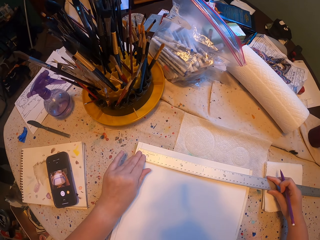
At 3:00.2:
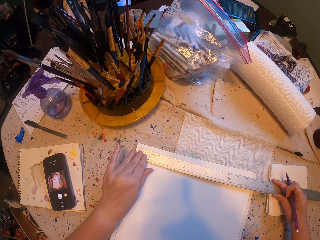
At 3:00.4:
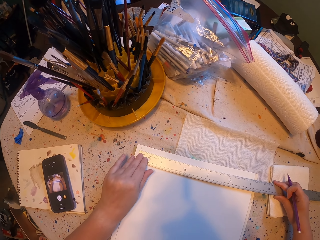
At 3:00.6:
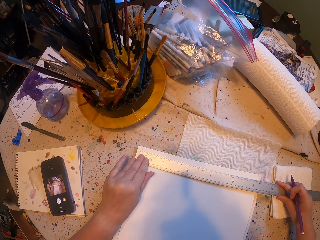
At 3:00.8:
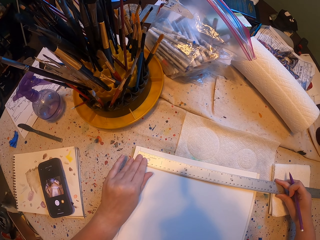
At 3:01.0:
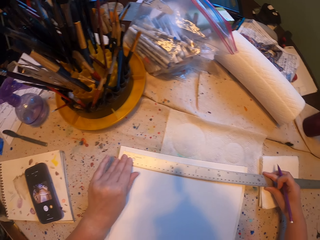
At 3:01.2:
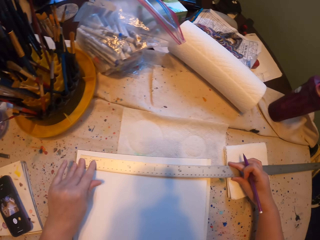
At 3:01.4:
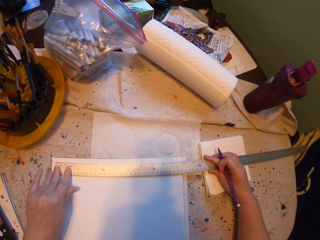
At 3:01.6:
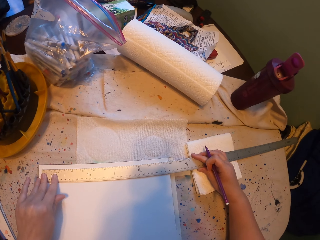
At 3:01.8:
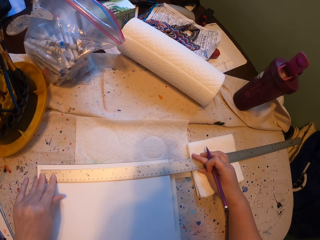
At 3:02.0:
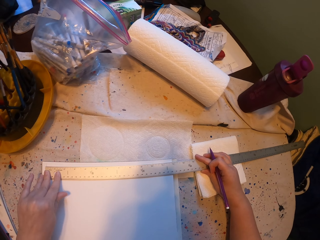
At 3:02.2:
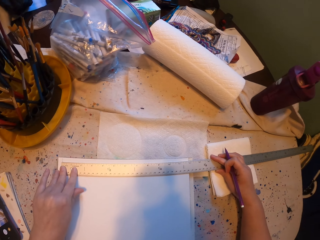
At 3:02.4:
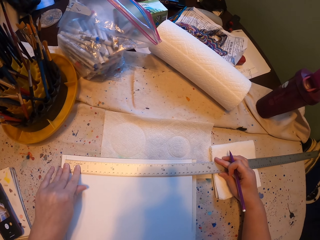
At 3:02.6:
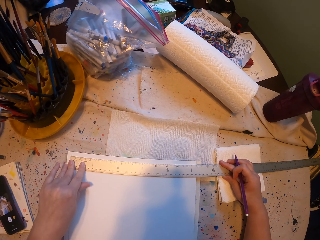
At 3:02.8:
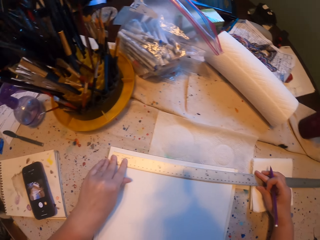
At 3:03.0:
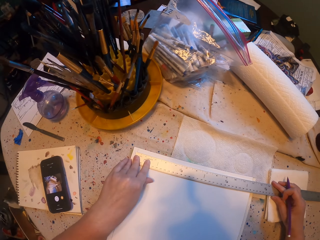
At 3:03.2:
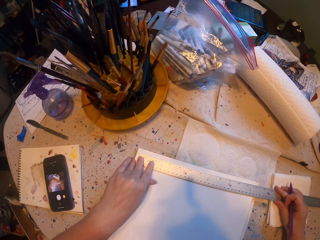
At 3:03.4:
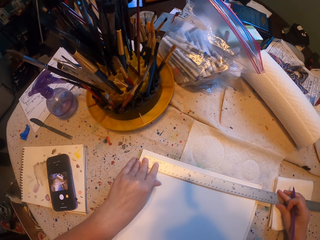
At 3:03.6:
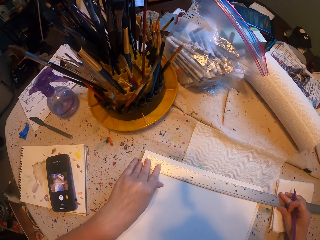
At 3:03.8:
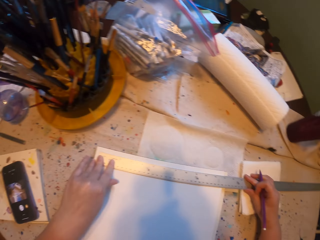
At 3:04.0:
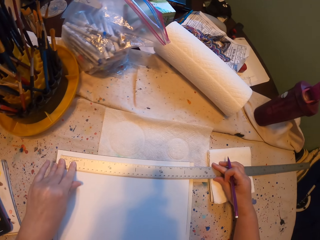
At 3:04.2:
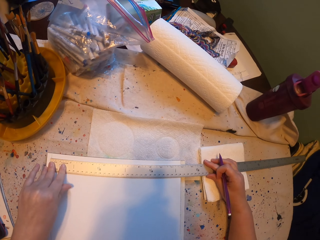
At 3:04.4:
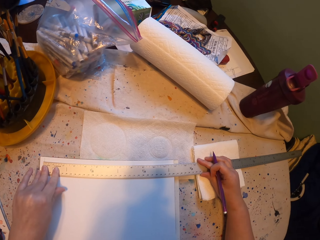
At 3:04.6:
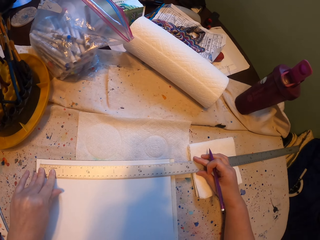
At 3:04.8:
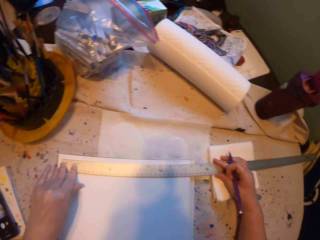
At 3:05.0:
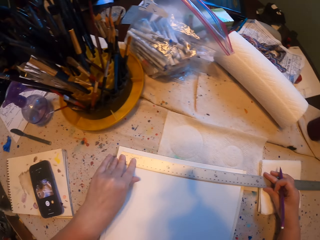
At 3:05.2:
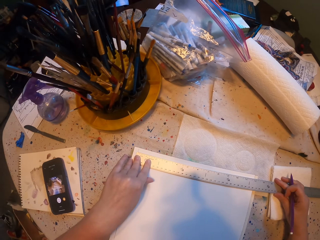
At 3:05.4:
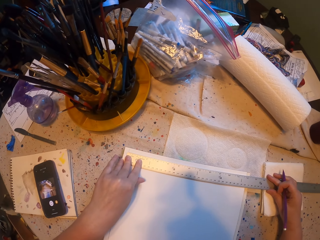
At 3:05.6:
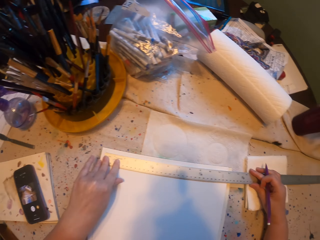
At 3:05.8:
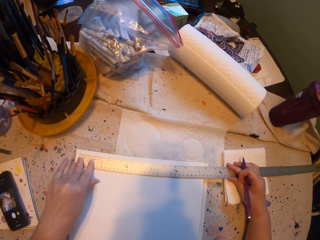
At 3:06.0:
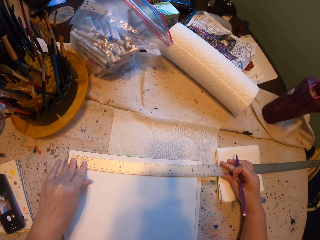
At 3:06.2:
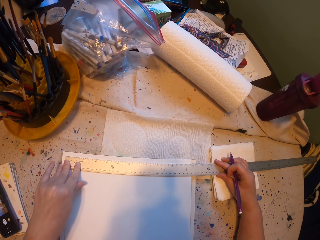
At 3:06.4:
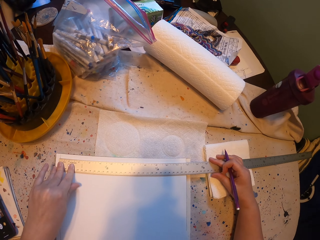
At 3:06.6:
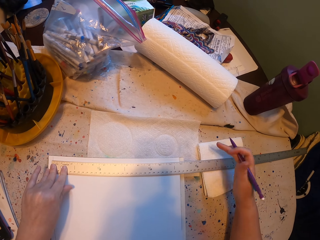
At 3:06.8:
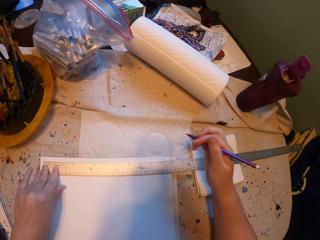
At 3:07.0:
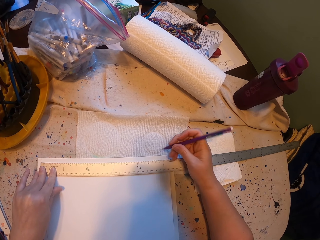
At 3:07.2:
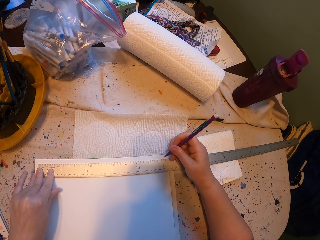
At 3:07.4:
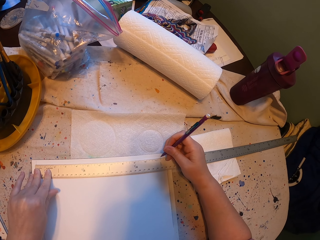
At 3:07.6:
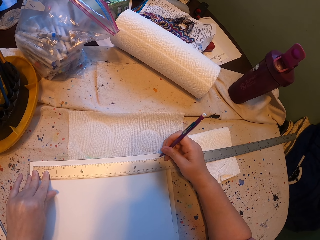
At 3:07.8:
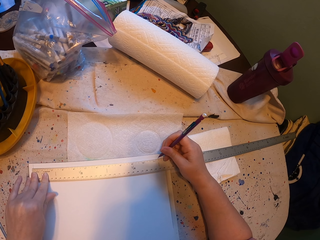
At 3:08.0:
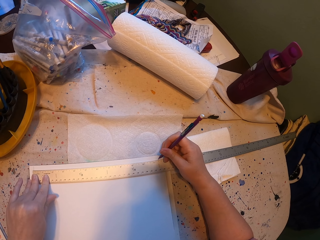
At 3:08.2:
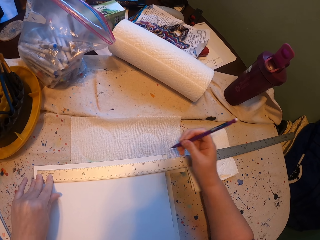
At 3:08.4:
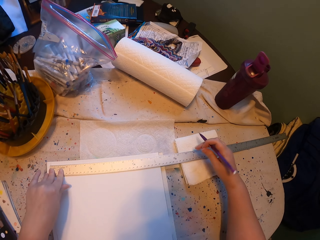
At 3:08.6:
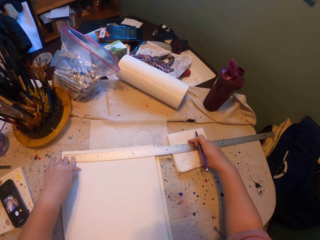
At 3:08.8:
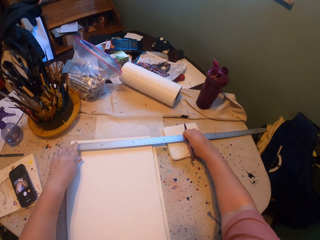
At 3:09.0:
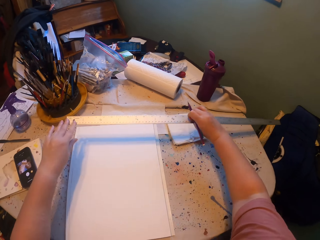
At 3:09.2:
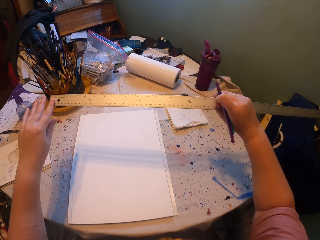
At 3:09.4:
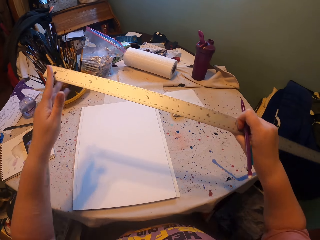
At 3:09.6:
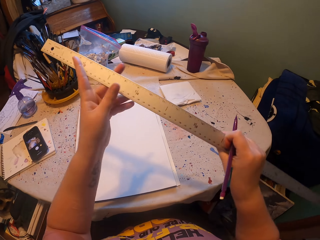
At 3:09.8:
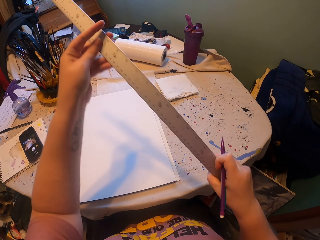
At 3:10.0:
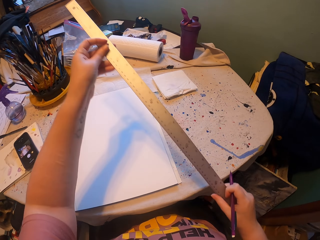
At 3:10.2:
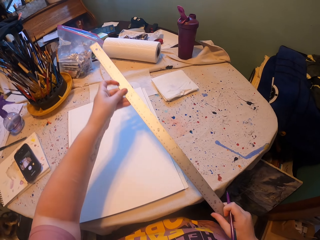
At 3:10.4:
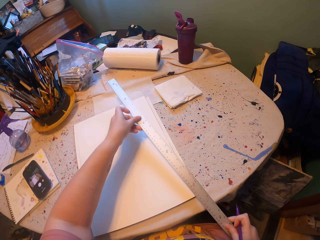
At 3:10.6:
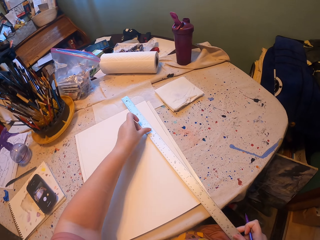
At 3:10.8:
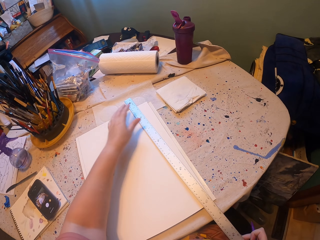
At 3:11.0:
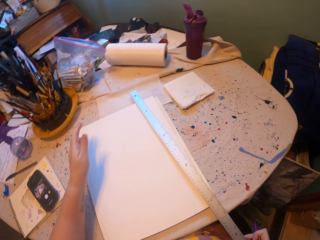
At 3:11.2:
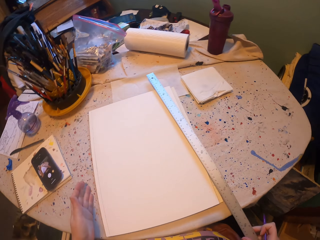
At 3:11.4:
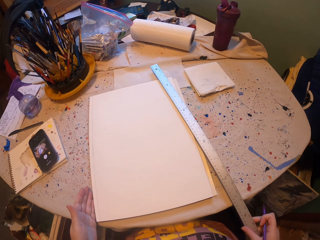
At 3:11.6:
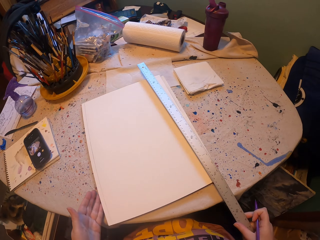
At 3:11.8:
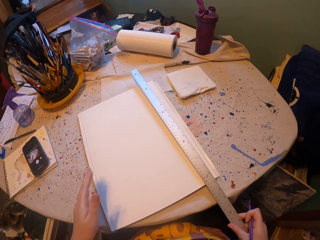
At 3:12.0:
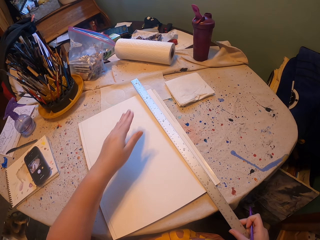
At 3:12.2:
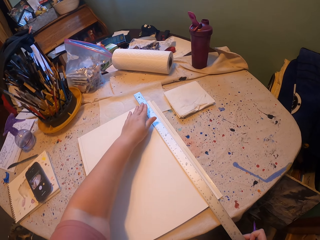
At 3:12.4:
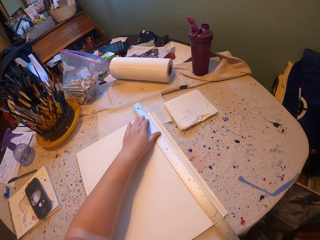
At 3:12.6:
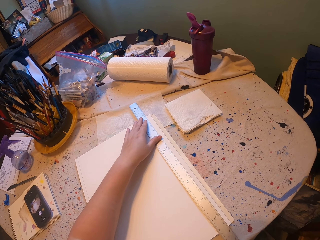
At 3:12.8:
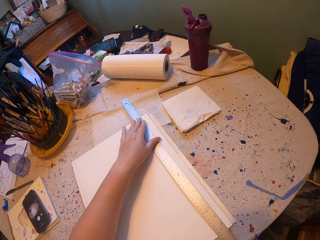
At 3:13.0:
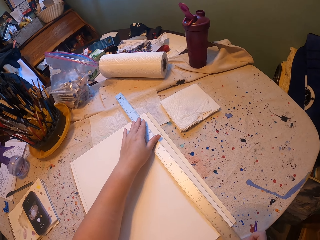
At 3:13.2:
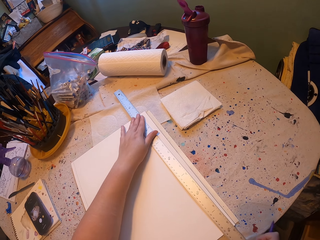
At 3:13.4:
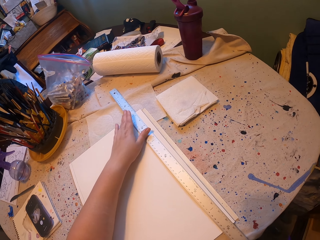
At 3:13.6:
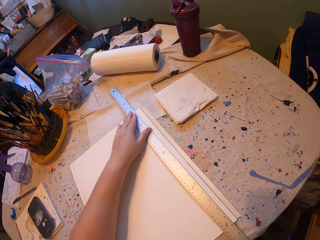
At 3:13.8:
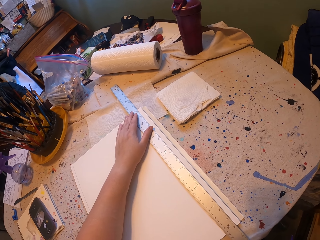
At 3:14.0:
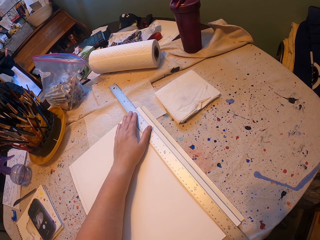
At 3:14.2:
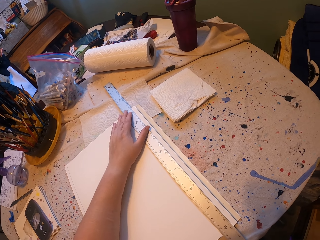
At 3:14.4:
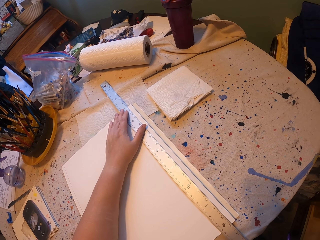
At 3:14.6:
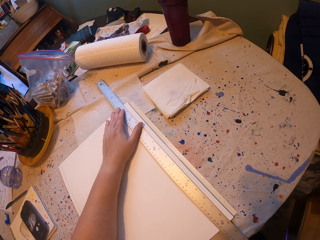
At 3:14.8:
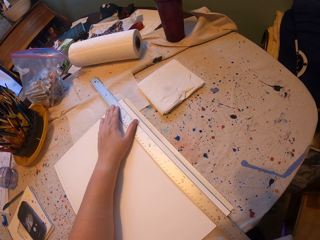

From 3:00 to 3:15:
The camera wearer adjusts the ruler on the paper. They look at the ruler. They mark the paper with a pencil. They pick up the ruler with their hands, turn the ruler with their hands, and place the ruler on the paper. They push the paper board with the left hand. They adjust the ruler on the paper.

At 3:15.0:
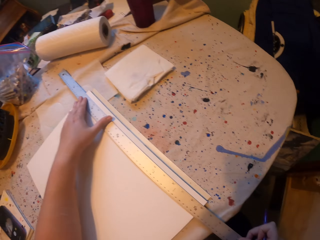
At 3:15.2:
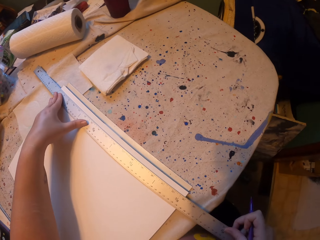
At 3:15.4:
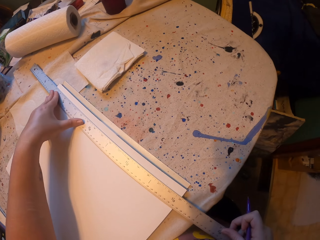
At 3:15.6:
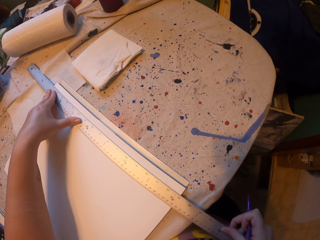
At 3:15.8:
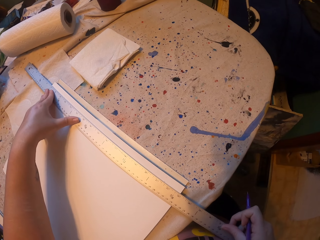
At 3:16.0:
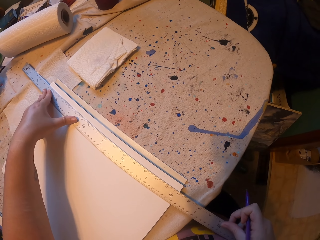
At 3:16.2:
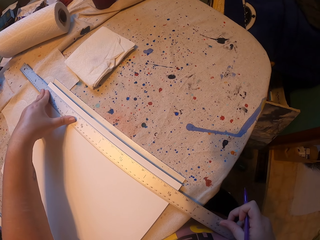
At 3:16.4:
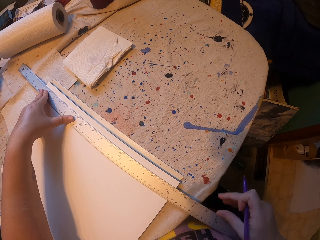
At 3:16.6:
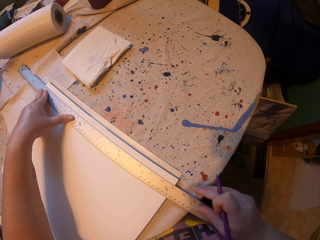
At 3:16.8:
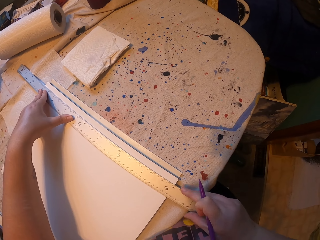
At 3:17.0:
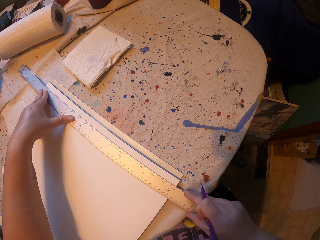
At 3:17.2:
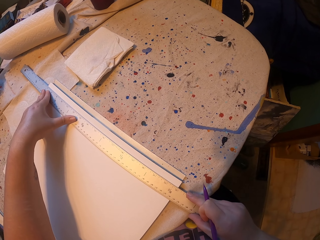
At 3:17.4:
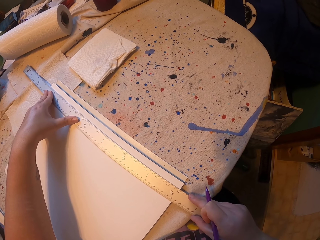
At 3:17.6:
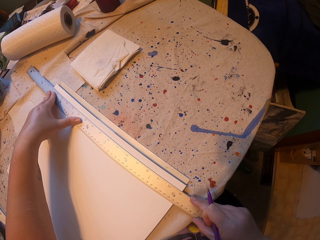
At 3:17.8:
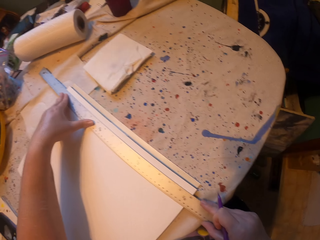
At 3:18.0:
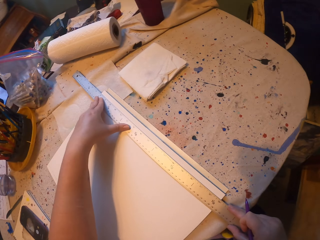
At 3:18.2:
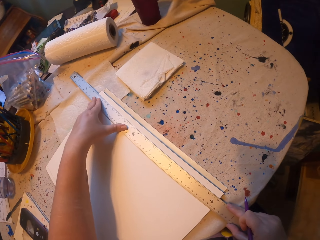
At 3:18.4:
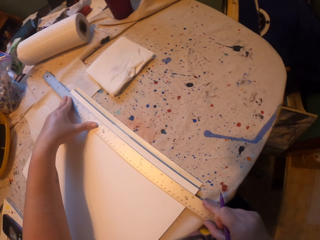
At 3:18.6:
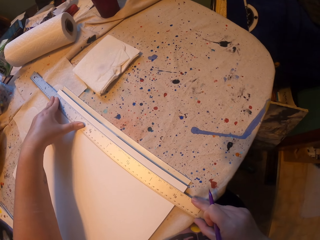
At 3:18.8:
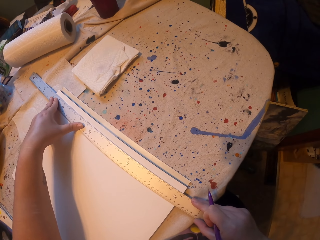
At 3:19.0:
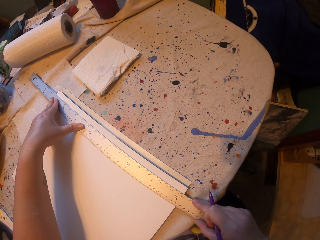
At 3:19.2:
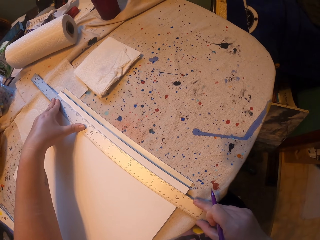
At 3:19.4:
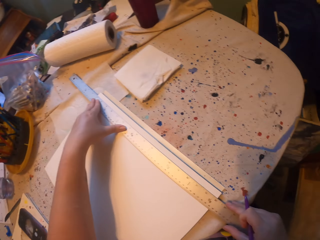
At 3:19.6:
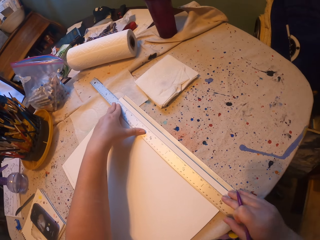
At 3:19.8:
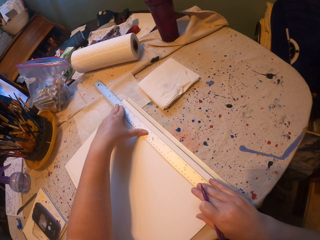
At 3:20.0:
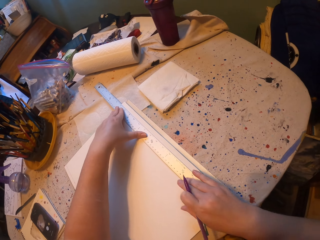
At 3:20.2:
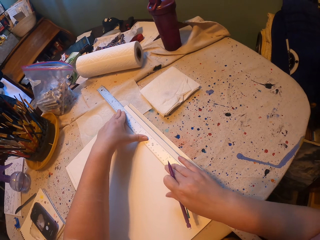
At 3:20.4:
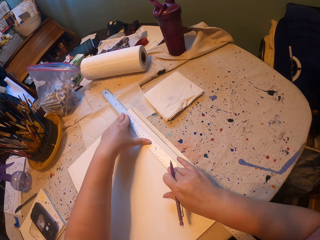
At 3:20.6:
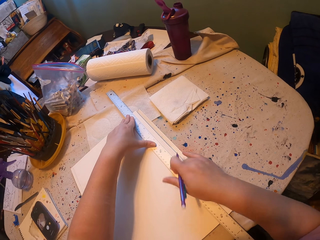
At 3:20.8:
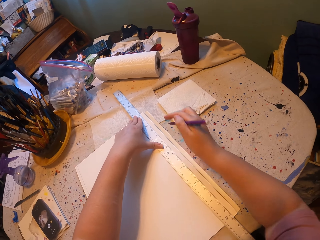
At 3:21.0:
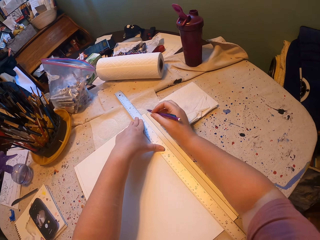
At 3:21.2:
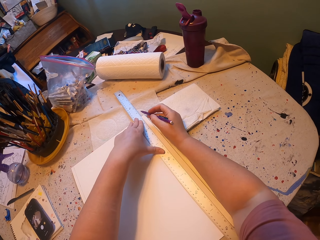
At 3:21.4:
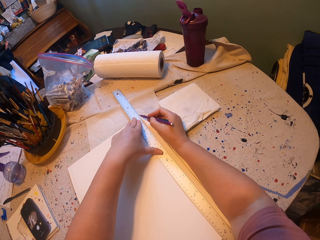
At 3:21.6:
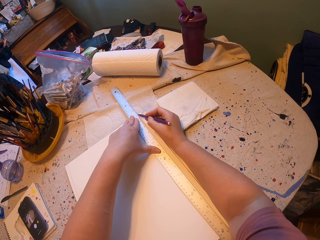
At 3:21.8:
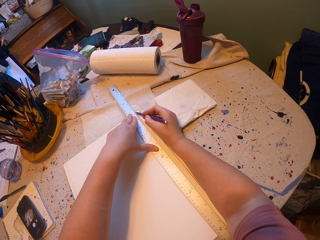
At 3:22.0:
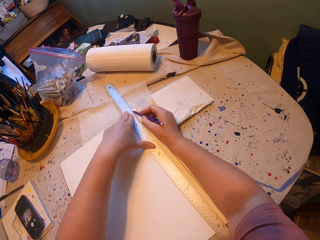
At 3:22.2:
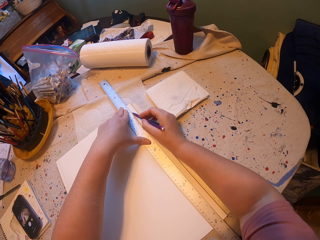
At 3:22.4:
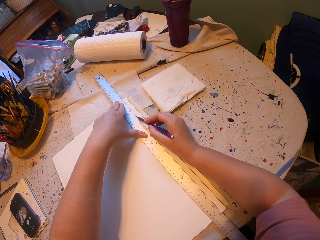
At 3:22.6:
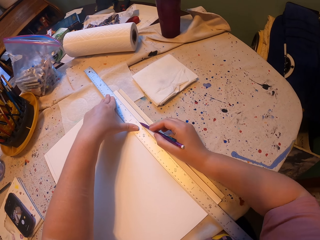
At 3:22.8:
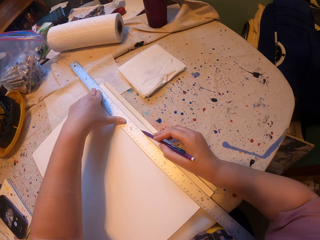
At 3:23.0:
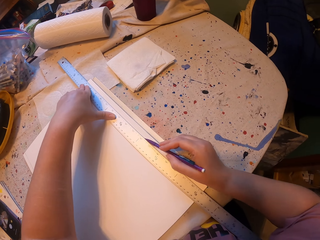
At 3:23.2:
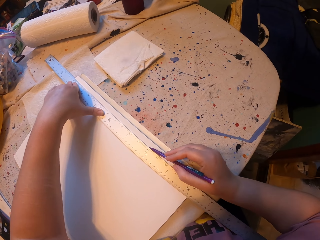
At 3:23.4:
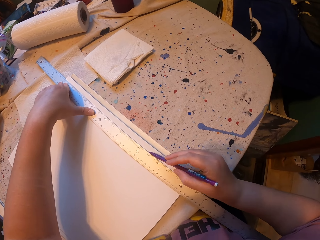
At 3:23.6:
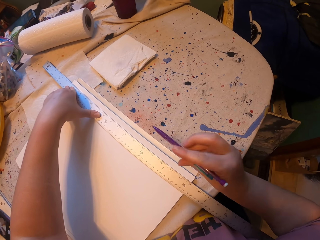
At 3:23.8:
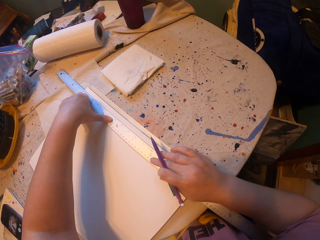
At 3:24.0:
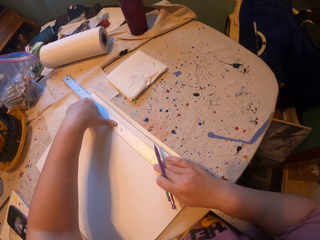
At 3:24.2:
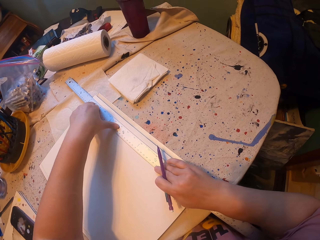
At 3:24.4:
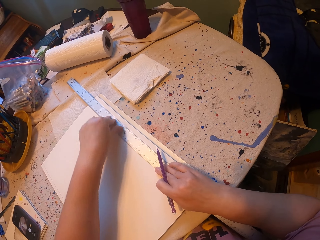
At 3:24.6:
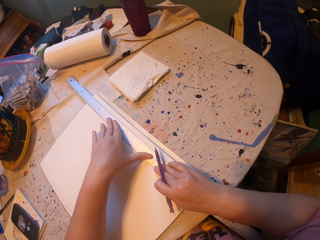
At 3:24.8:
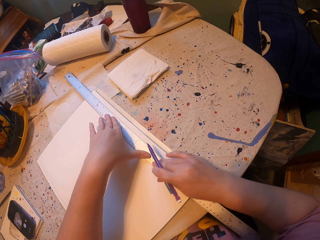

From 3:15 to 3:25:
The camera wearer draws on the paper with a pencil.
